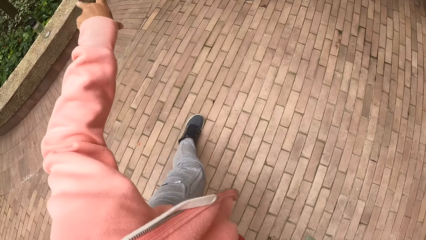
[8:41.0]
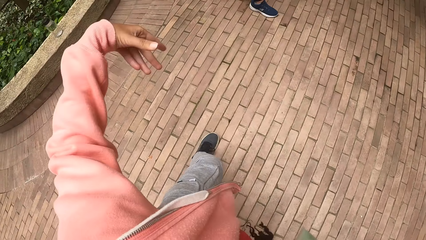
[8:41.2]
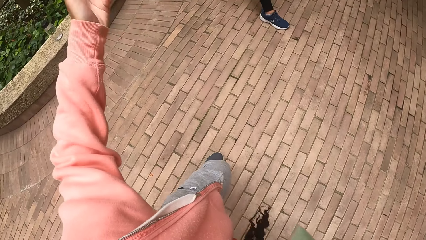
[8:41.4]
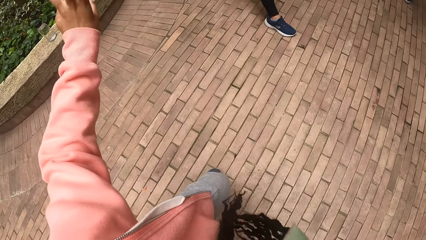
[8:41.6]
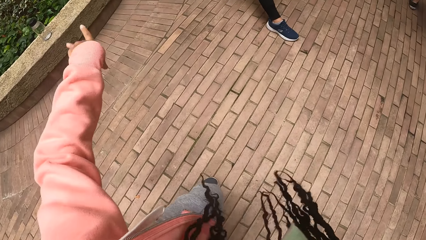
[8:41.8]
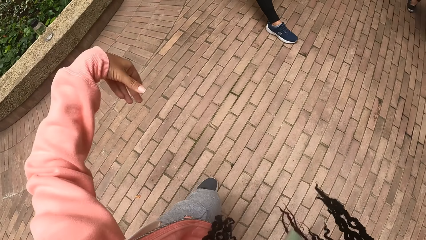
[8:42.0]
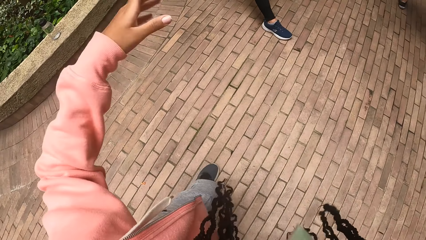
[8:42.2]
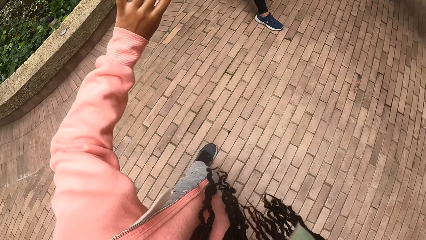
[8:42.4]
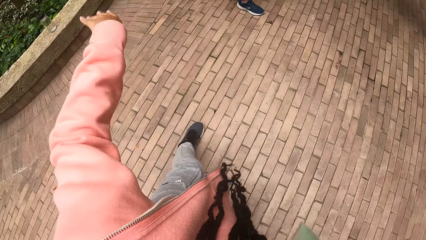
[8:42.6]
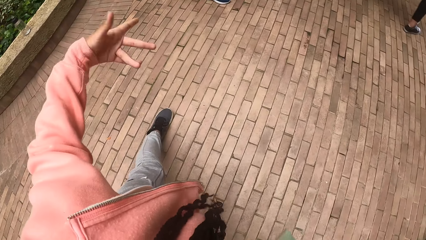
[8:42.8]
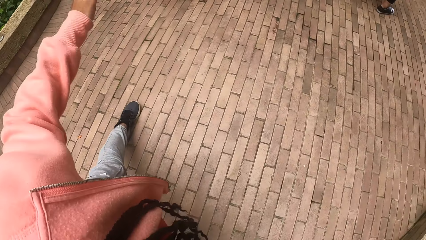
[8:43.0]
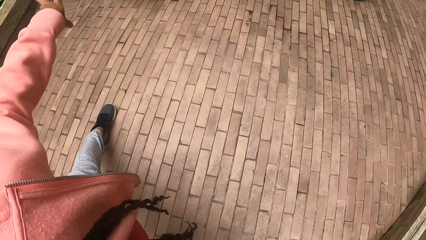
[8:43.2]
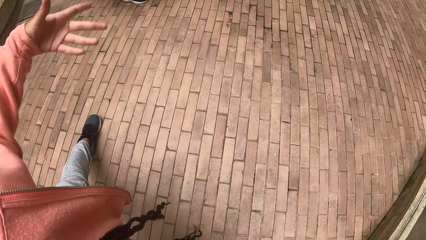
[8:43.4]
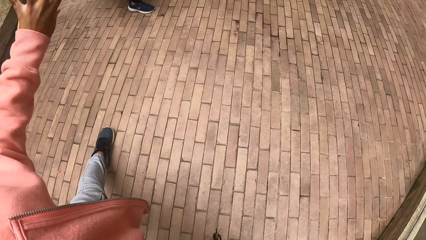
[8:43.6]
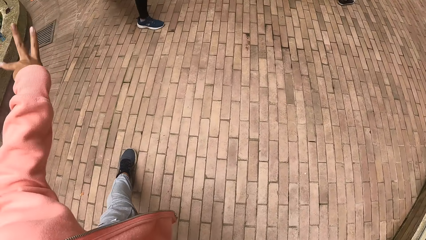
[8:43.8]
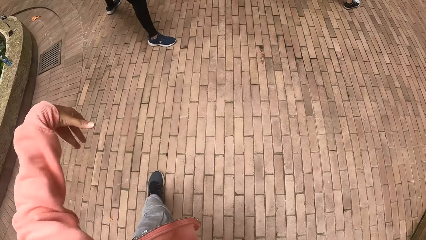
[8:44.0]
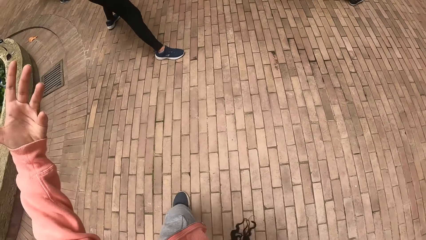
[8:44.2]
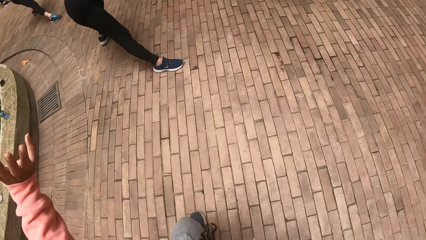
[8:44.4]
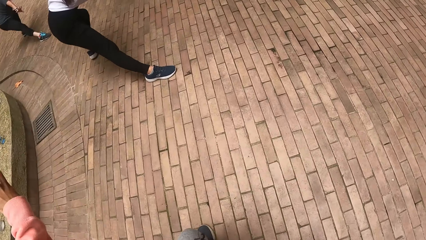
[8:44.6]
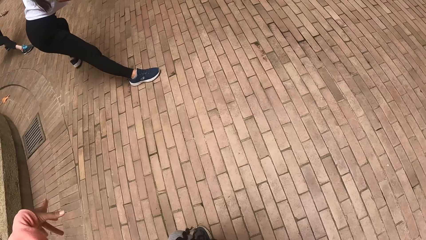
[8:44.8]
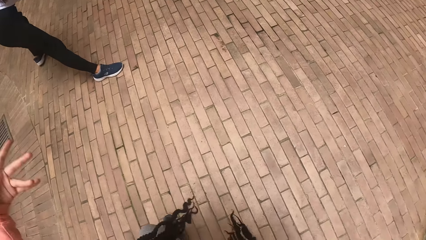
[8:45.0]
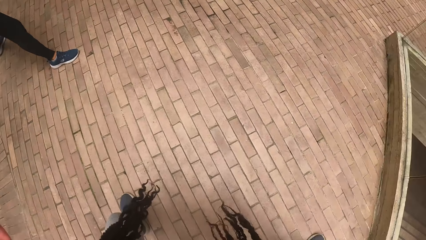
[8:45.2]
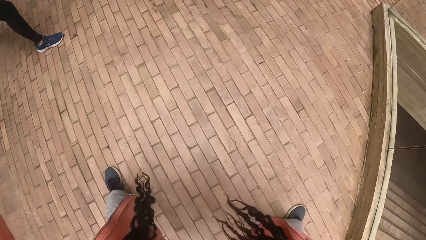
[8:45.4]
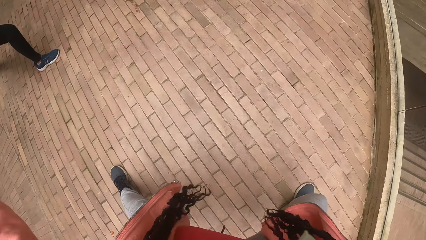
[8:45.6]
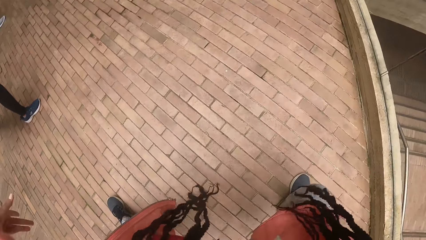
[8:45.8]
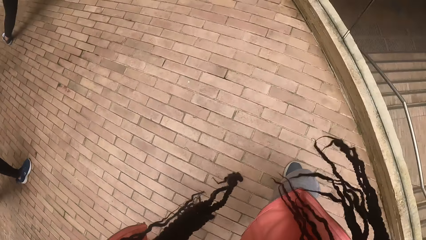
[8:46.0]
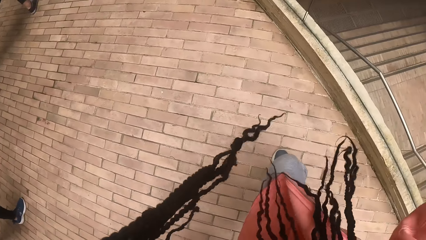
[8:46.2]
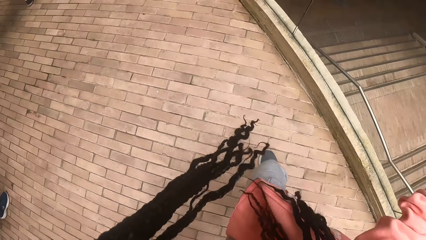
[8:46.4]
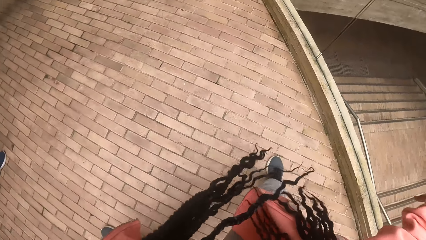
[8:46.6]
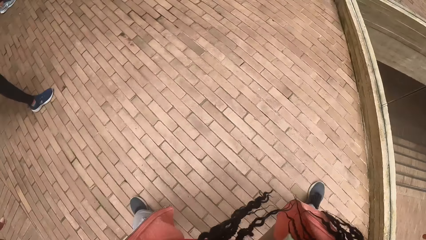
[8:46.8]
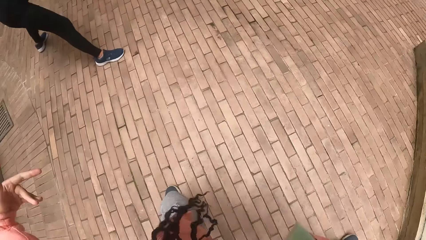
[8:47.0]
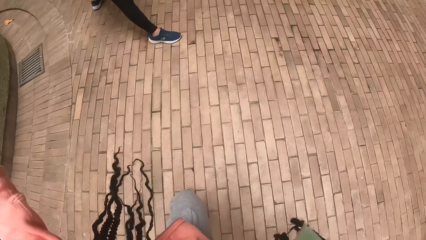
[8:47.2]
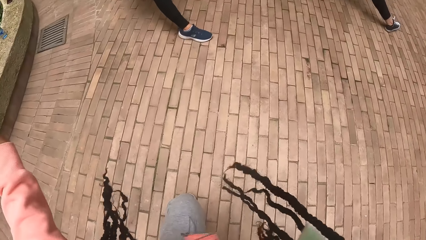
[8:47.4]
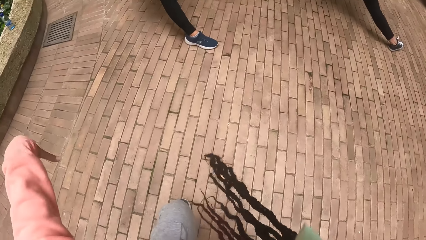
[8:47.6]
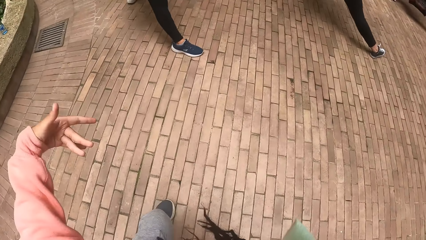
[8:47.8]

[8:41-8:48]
The camera wearer dances around.

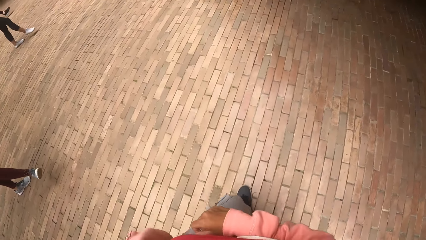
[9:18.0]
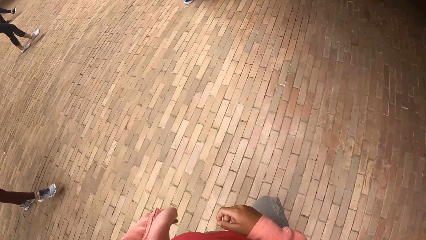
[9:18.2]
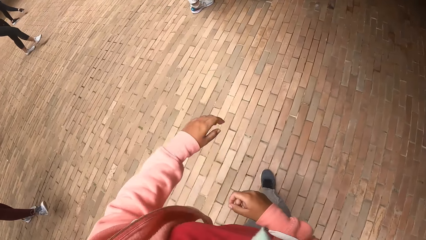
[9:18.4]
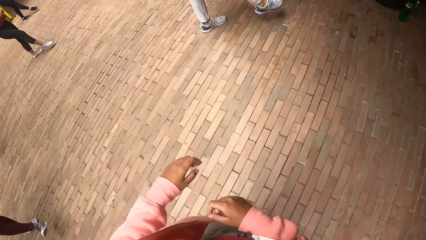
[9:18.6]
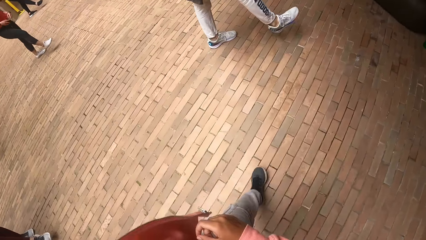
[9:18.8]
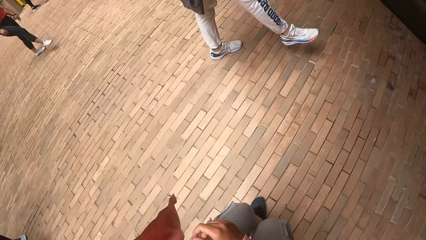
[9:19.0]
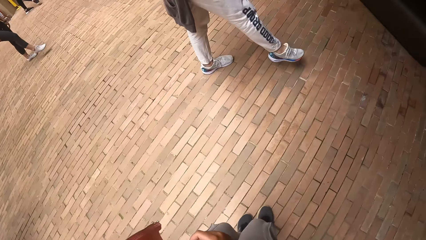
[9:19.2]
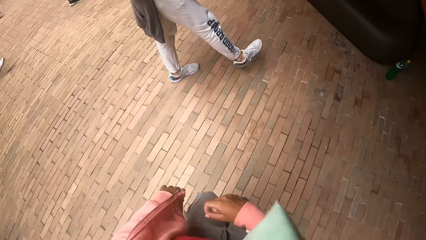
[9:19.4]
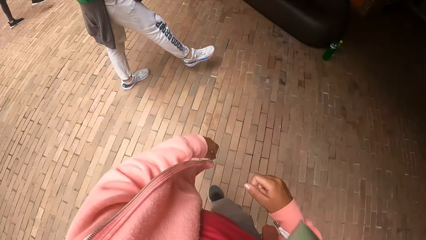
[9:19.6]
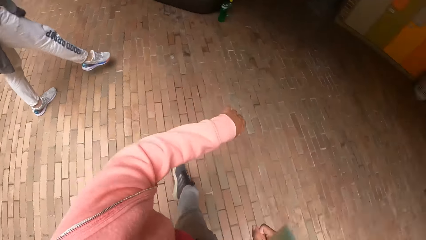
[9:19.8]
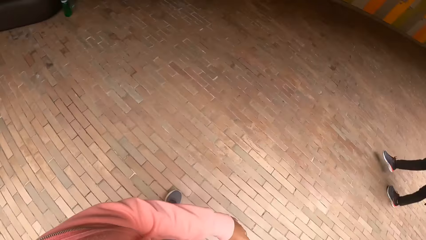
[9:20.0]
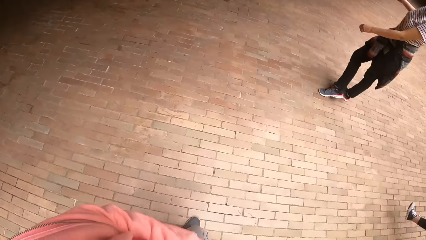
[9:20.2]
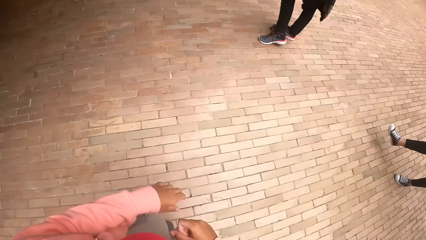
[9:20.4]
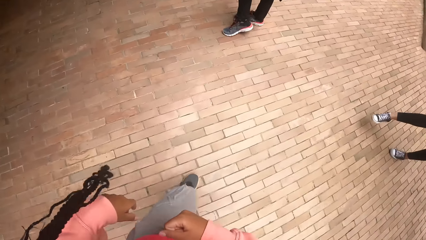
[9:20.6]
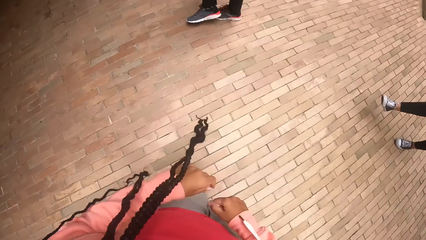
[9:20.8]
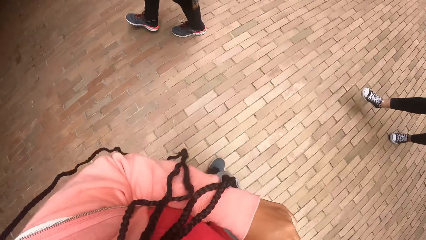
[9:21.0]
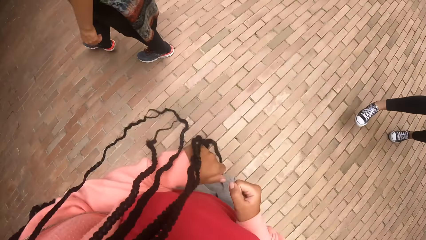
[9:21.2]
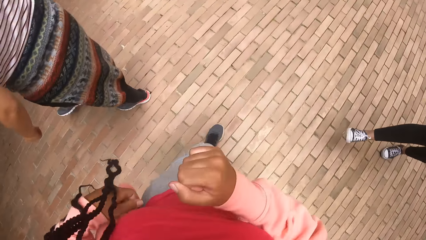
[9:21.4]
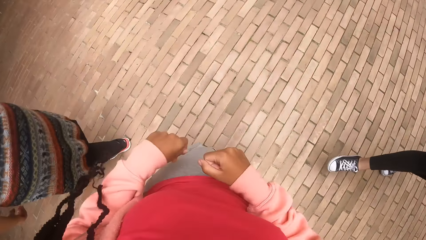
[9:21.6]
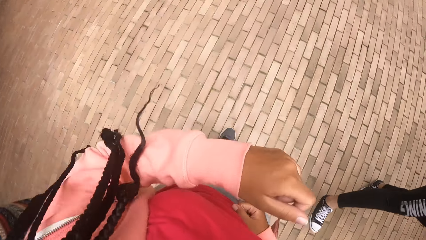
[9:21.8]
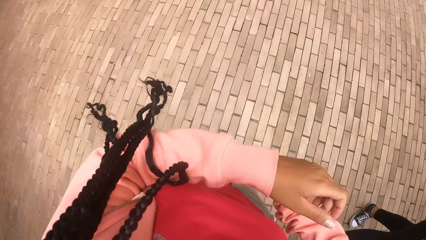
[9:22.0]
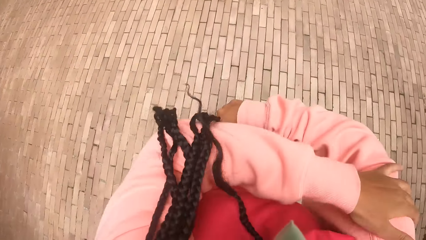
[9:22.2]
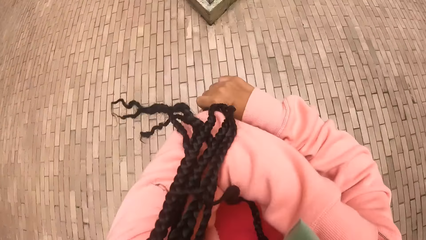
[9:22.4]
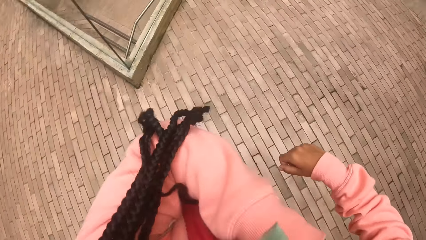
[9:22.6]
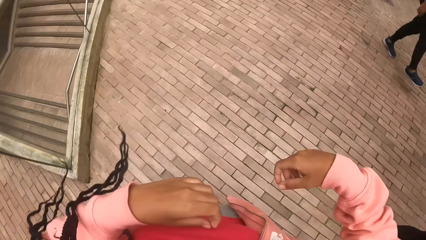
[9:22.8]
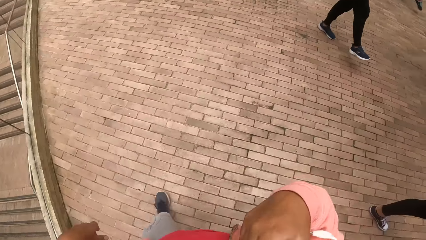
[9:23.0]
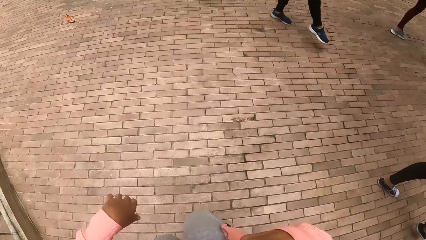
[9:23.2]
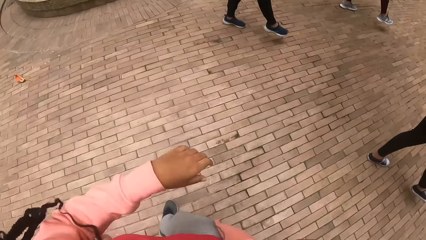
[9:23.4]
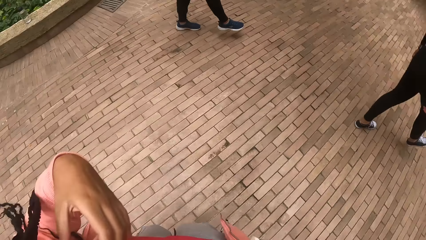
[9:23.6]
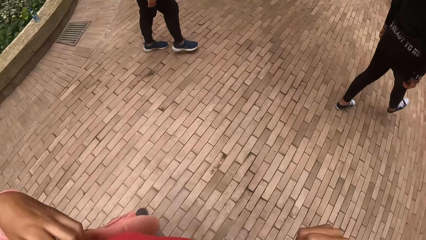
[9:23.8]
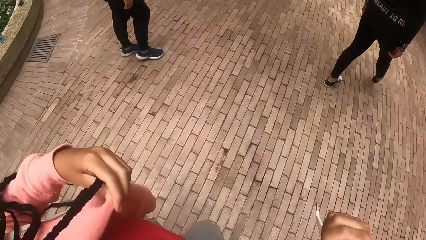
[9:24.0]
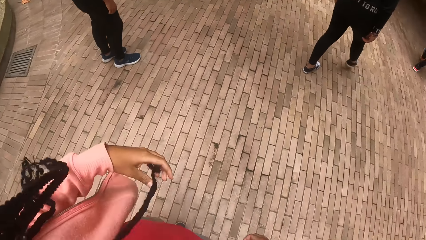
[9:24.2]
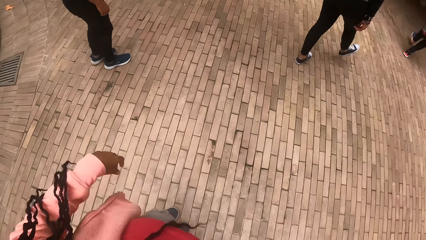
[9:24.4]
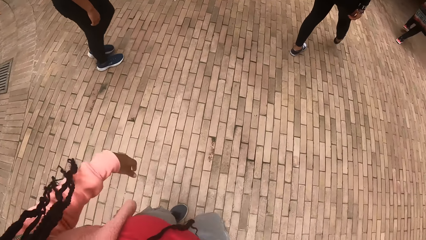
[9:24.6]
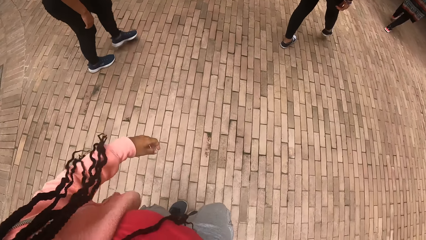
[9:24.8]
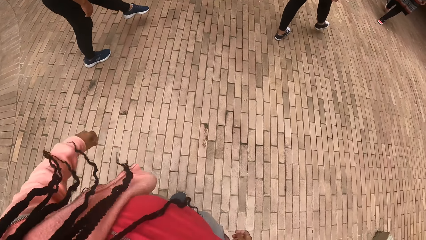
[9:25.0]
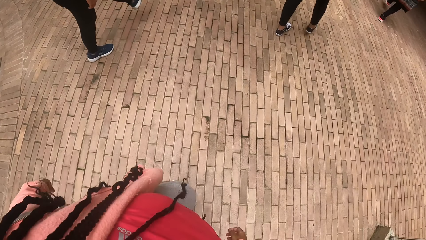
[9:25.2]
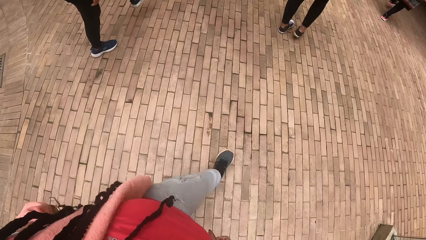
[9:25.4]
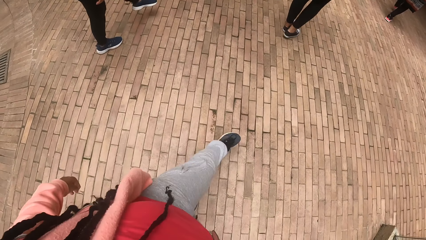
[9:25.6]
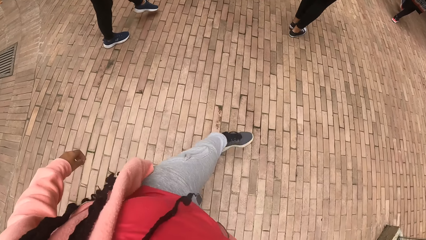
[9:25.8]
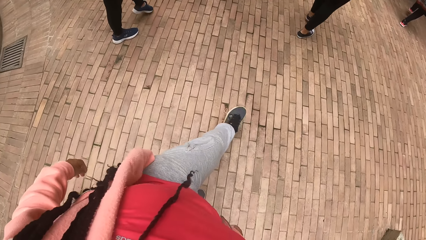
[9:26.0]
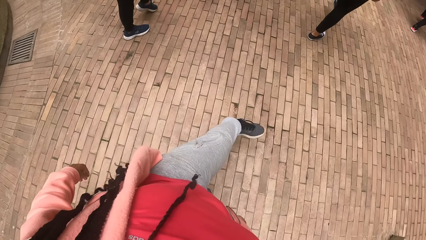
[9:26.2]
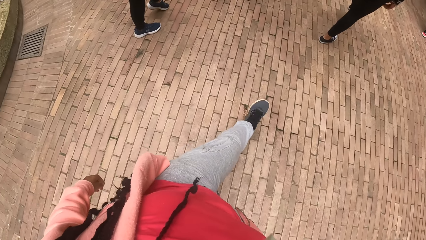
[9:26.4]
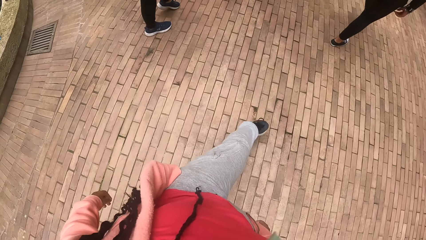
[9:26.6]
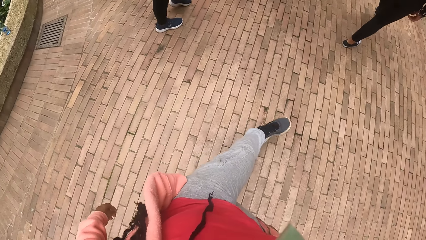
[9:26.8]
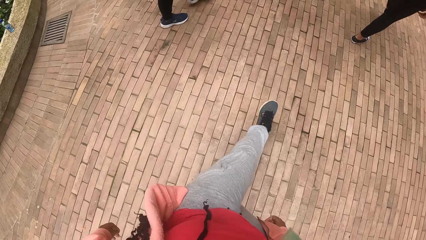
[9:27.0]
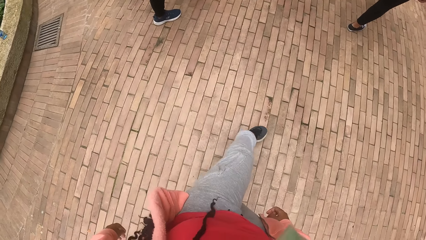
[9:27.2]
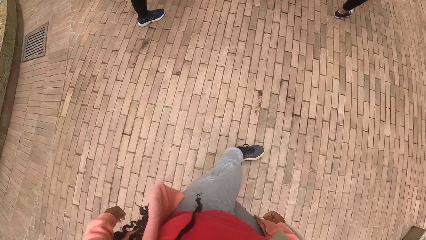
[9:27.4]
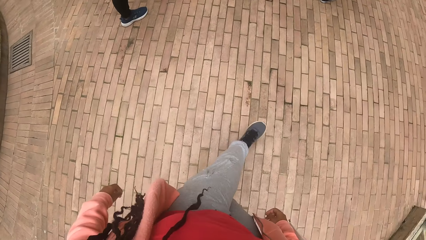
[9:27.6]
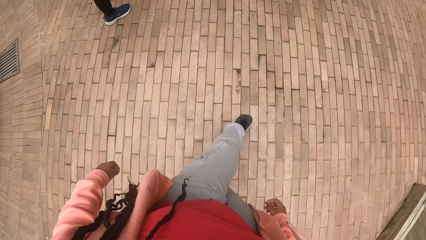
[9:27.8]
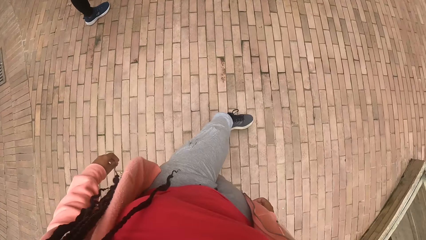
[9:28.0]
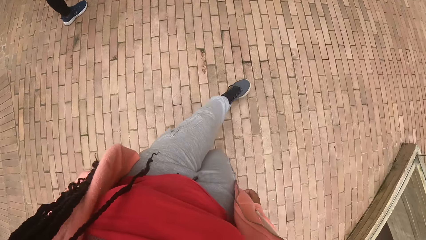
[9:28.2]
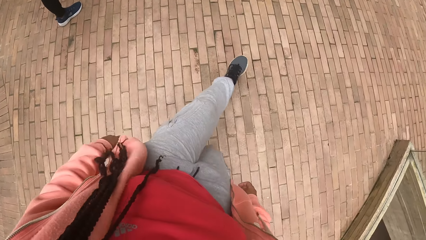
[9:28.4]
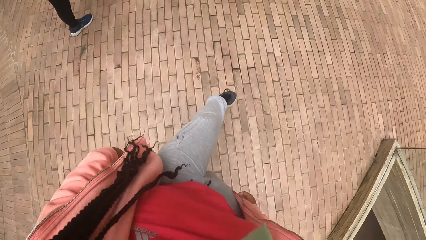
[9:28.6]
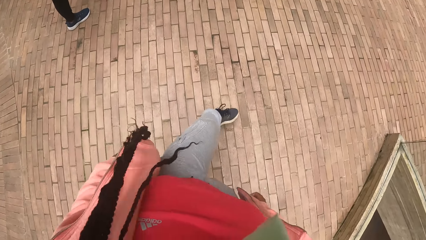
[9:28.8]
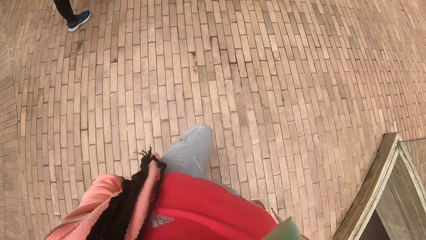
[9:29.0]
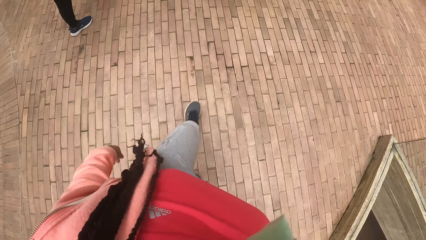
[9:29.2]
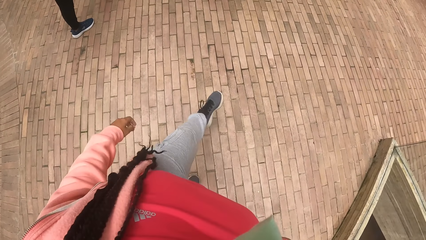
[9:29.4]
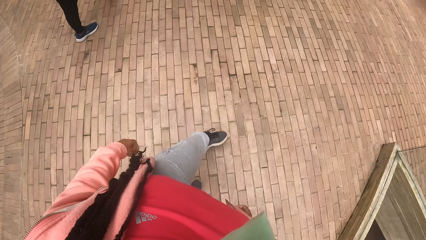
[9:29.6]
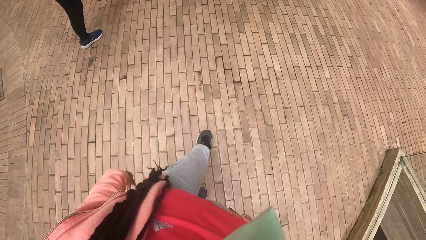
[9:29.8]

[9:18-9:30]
The camera wearer stretches her hands. She pulls up a sleeve of her sweatshirt with her left hand. She touches her hair with her left hand. She performs the dance exercise with the group of people. She stretches her foot.
